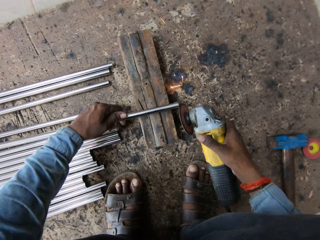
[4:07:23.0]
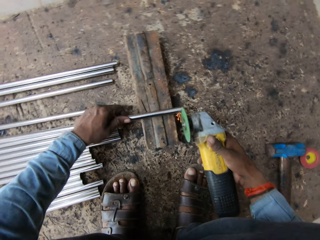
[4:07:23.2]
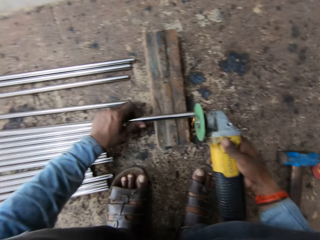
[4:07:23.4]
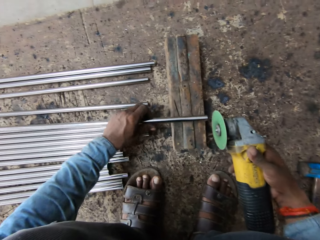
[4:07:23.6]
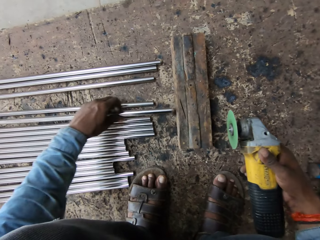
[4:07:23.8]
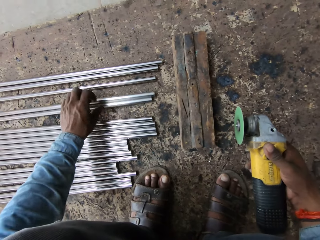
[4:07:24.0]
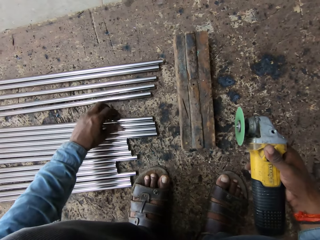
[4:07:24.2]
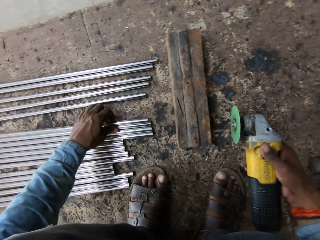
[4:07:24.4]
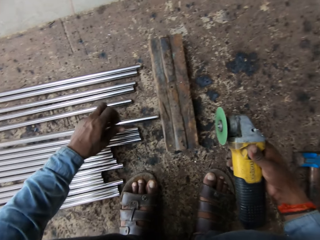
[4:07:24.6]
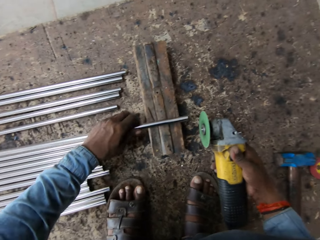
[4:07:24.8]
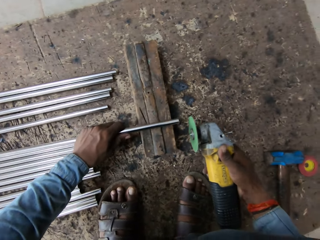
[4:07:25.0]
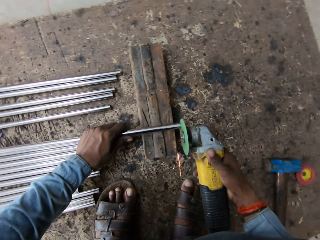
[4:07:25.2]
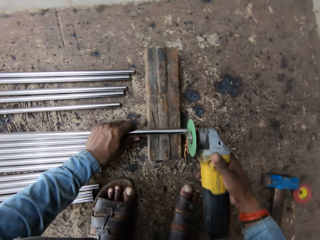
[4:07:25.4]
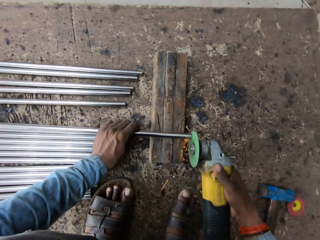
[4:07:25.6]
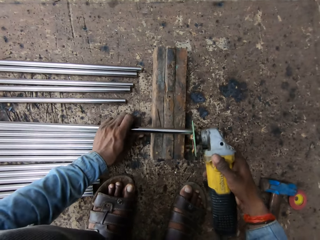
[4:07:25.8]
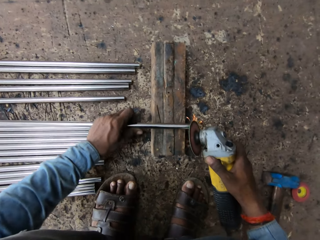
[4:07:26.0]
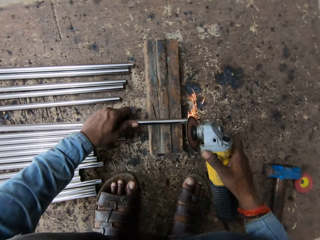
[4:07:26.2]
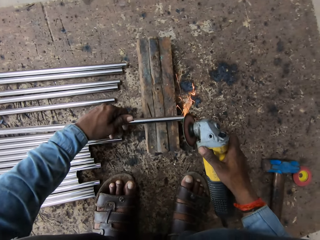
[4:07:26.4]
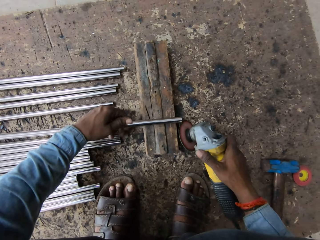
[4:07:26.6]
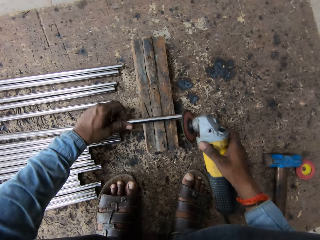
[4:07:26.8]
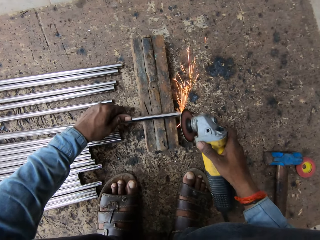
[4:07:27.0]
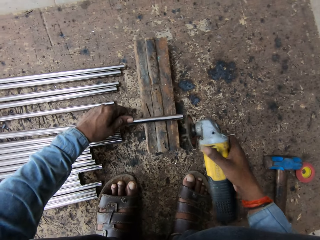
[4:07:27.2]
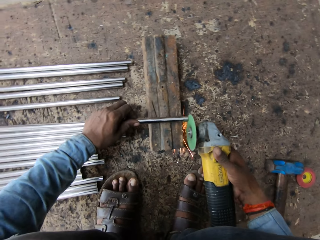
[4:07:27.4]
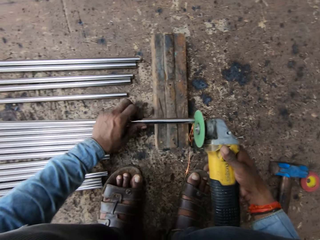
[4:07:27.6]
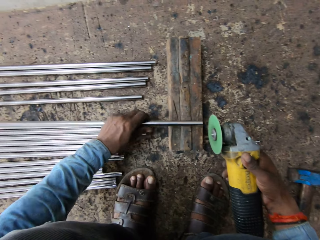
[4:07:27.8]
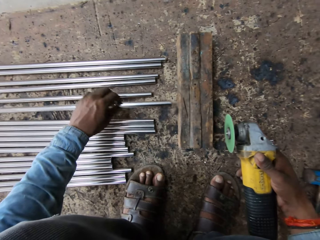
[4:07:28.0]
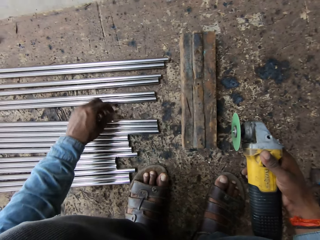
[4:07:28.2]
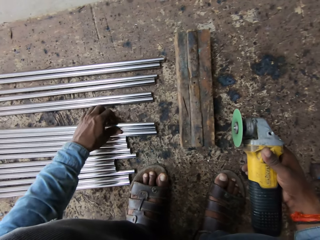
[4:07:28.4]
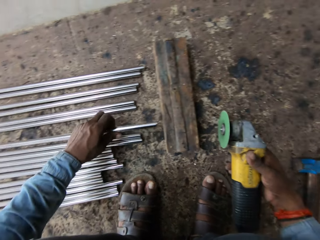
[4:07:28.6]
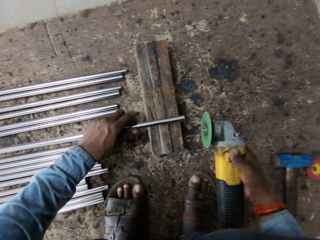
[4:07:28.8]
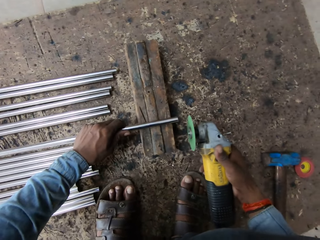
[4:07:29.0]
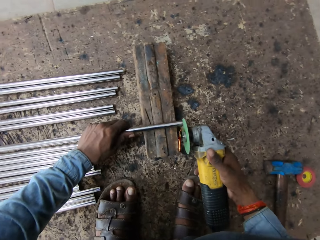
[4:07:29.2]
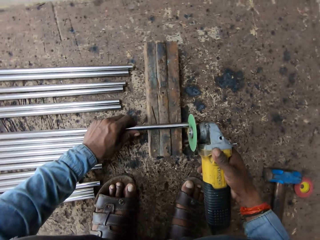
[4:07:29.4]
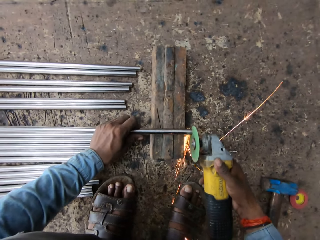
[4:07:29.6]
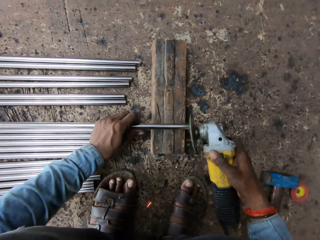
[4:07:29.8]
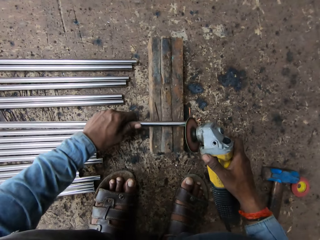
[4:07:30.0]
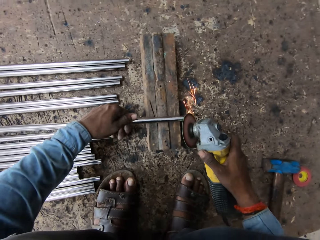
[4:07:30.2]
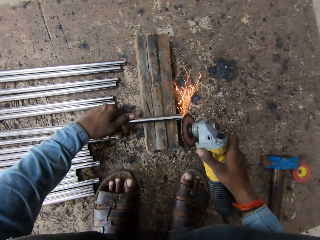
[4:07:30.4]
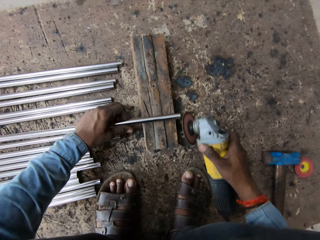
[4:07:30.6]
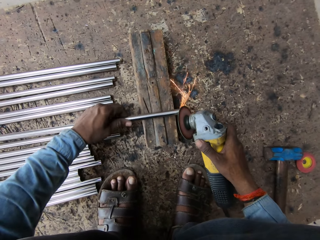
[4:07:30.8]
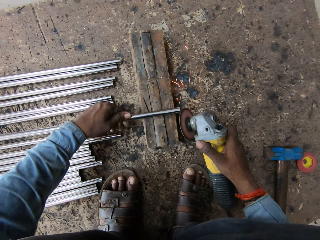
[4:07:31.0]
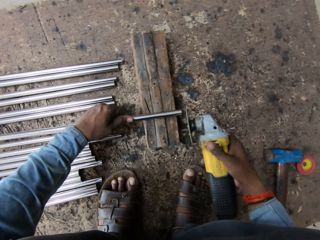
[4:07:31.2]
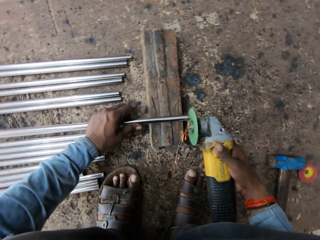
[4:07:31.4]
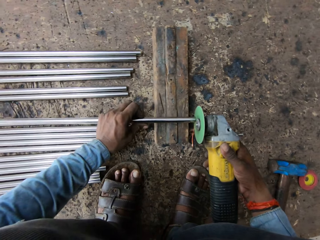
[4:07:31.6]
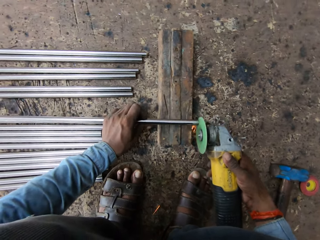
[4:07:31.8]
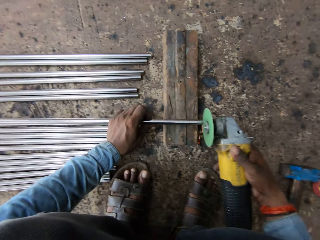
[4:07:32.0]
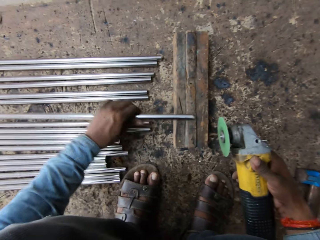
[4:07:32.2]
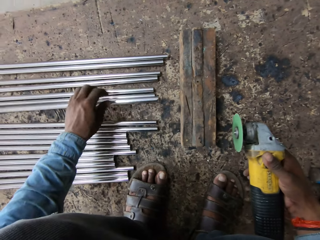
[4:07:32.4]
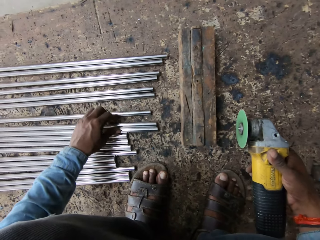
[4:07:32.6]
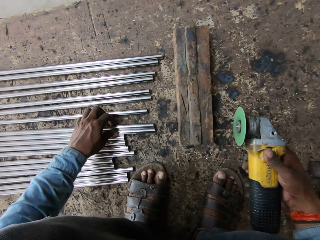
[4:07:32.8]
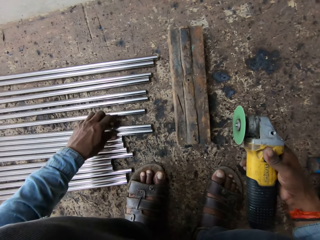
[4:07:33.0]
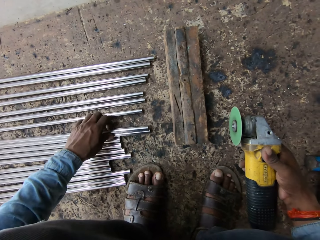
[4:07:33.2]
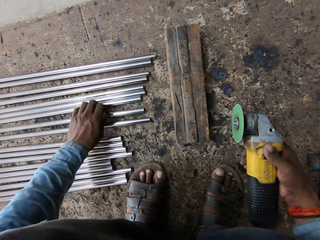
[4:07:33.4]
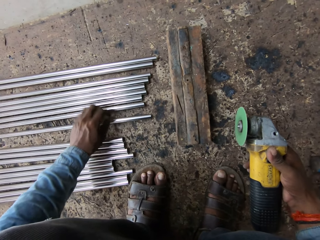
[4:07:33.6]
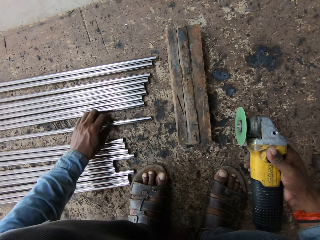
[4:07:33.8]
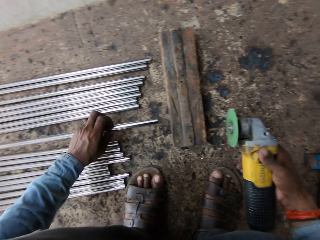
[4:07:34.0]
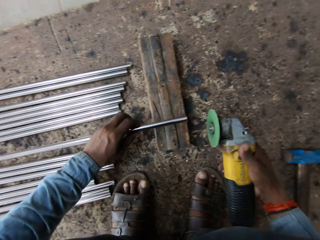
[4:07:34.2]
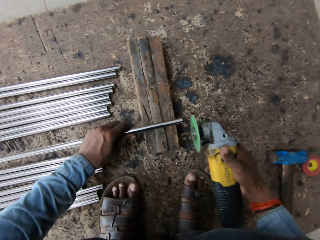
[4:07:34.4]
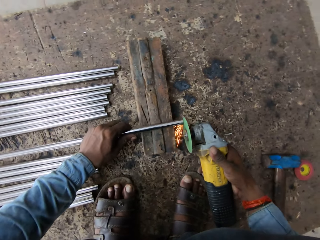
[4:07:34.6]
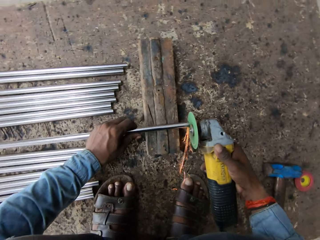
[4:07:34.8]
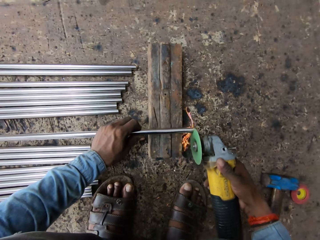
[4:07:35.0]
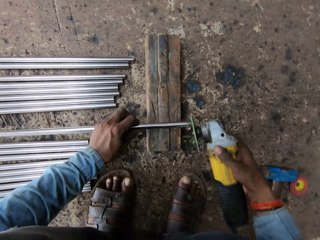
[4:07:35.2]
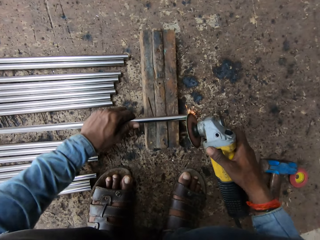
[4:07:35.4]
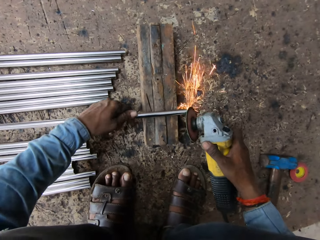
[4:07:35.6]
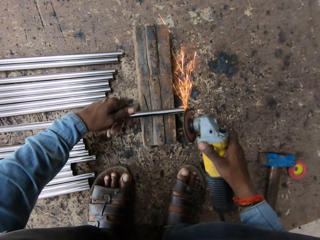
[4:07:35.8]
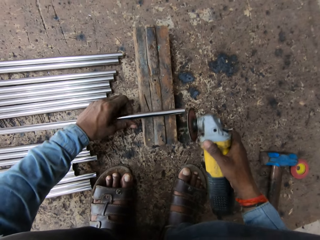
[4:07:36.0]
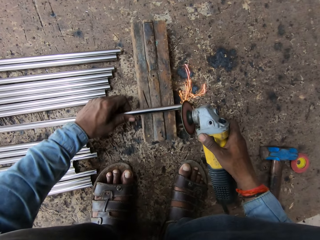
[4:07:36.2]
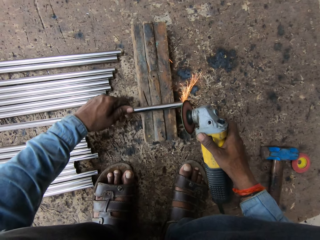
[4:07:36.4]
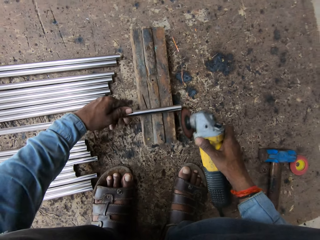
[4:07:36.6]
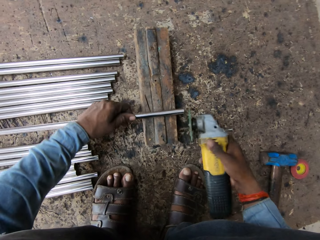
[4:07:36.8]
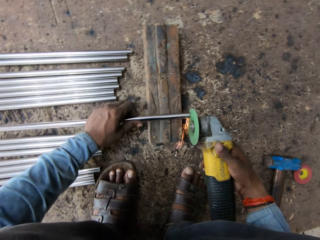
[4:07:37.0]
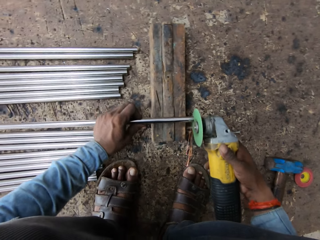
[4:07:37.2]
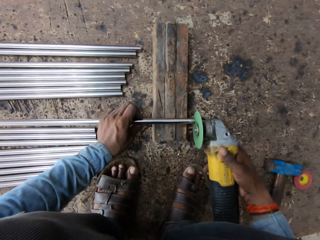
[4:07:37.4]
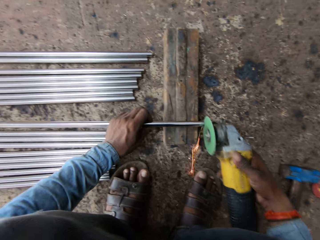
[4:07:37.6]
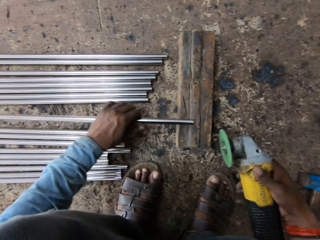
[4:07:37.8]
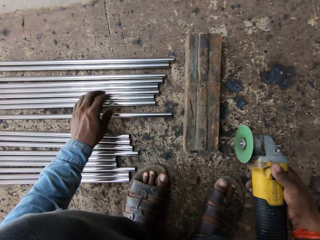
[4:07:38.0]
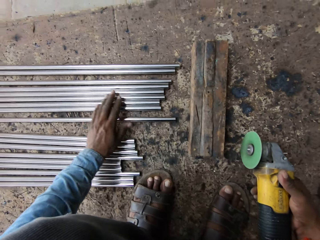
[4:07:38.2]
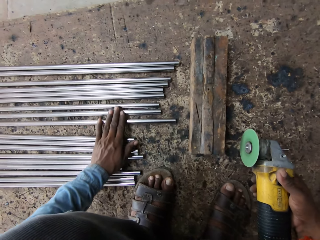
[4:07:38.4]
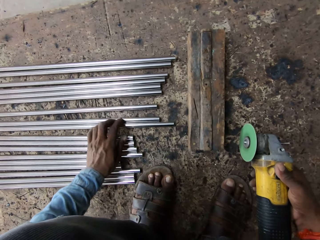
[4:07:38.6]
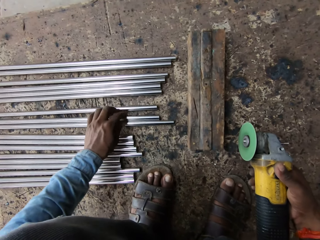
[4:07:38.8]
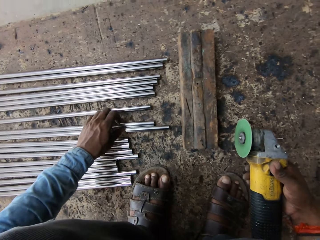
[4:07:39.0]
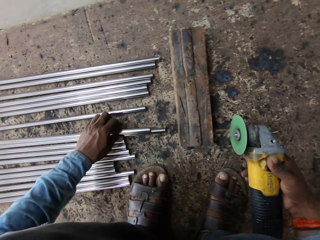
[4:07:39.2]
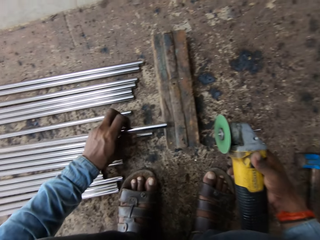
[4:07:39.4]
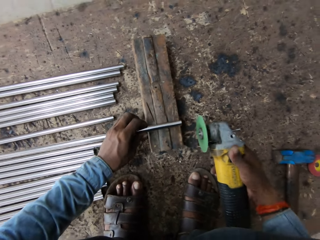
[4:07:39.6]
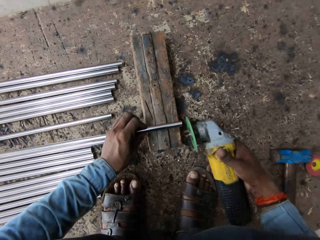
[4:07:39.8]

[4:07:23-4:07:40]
The camera wearer puts metal down. They lift the metal and weld the metal. They put the metal down, lift the metal and weld the metal. They put the metal down, lift the metal and weld the metal. They put the metal down and move the metal.

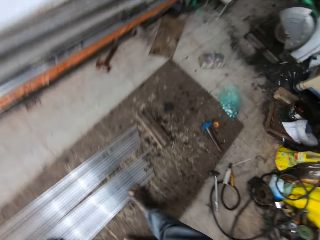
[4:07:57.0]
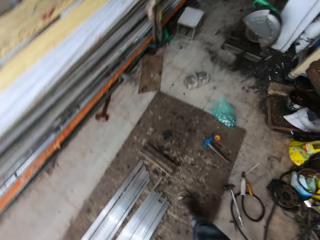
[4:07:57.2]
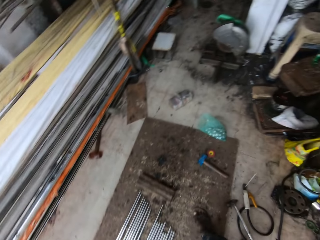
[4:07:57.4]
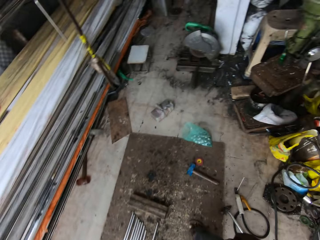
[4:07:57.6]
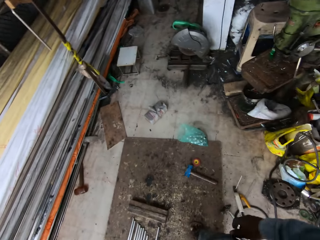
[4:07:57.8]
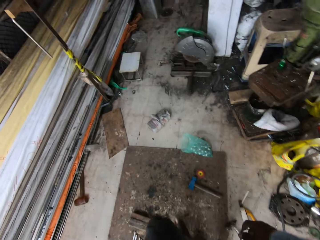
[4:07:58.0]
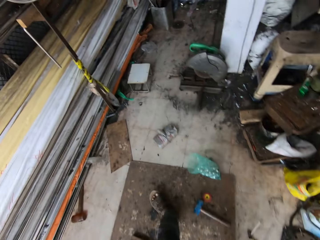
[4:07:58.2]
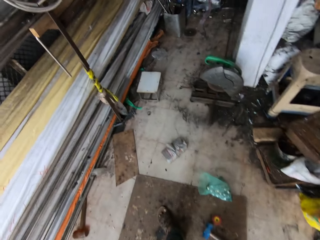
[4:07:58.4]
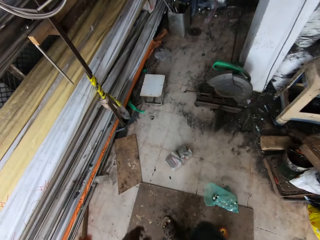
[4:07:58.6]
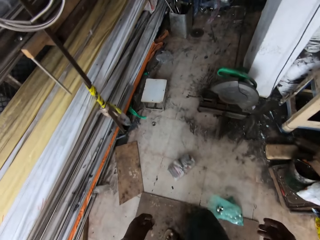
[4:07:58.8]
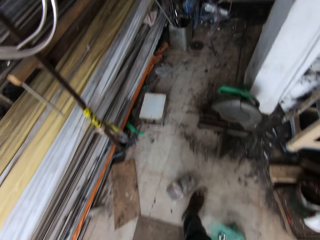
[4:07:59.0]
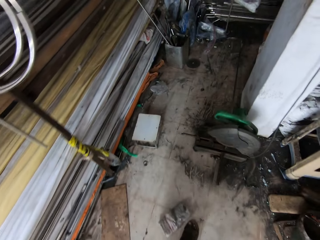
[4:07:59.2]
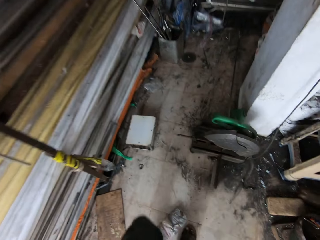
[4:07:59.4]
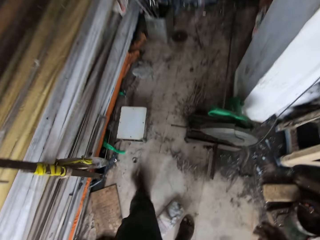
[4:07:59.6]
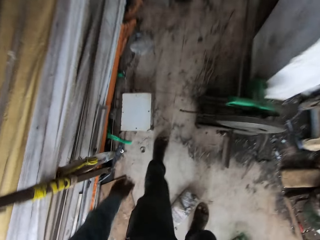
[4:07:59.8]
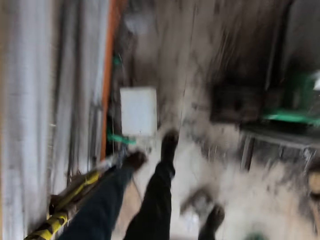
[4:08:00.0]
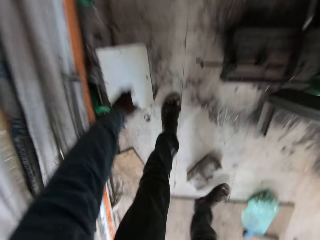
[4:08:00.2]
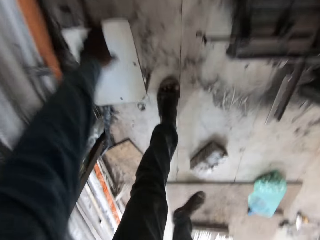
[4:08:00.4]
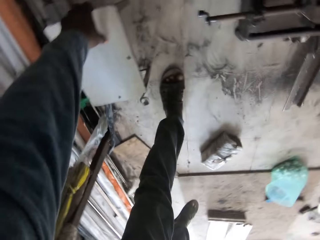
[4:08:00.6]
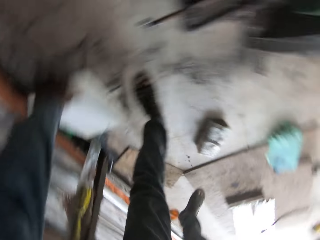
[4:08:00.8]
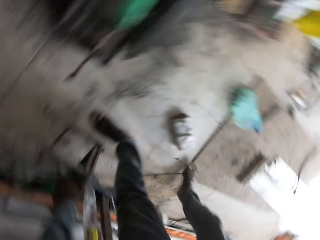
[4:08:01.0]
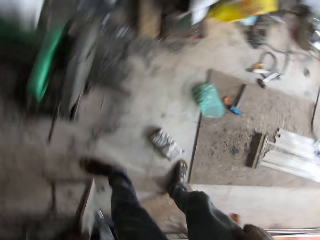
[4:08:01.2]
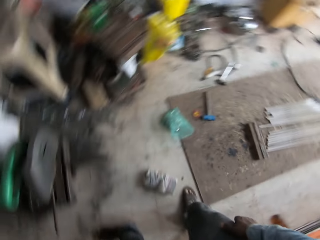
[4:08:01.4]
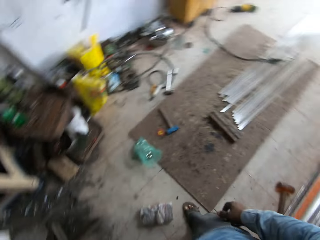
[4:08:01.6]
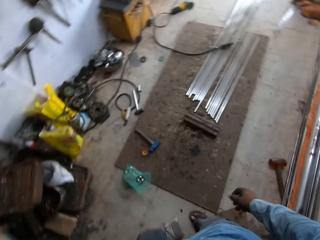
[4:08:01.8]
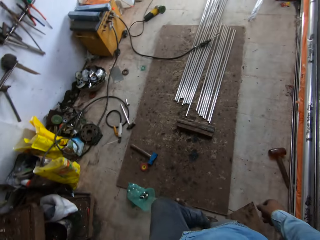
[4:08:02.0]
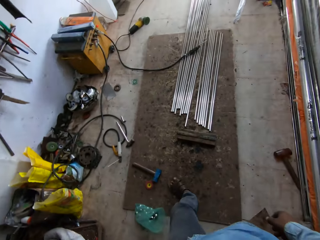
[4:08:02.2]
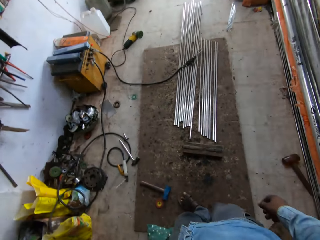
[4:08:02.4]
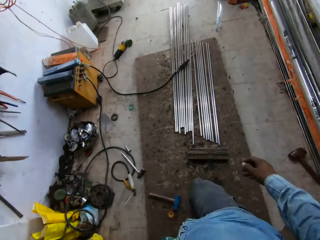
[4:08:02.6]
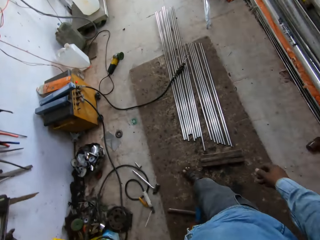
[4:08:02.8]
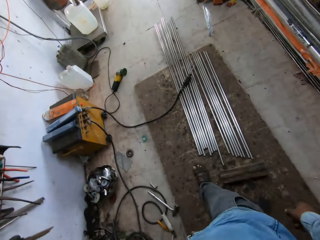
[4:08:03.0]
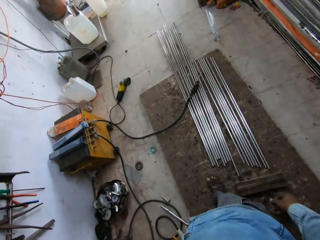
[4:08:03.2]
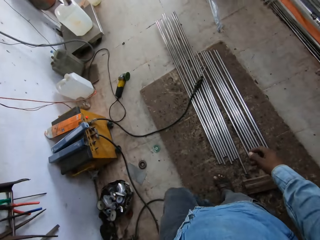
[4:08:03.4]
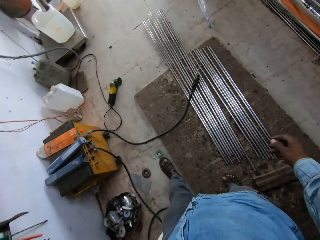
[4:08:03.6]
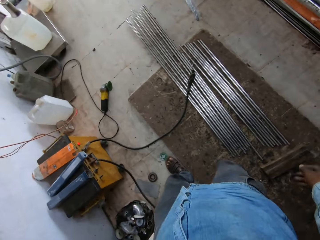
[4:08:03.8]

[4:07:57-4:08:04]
The camera wearer walks. They pick up a seat. They walk.
